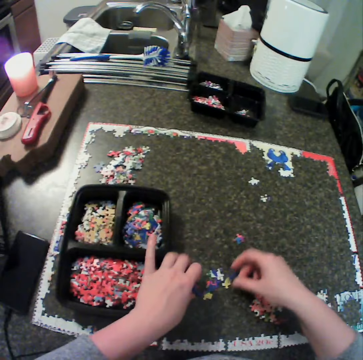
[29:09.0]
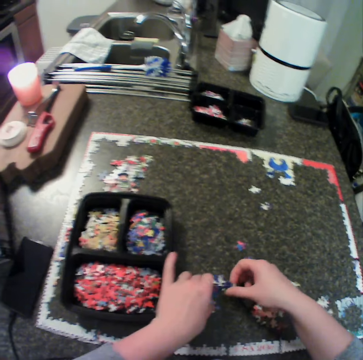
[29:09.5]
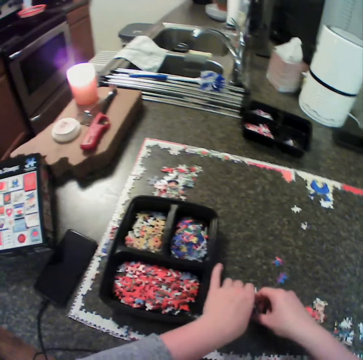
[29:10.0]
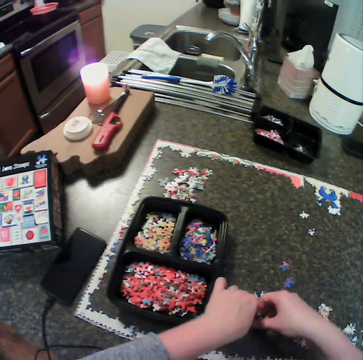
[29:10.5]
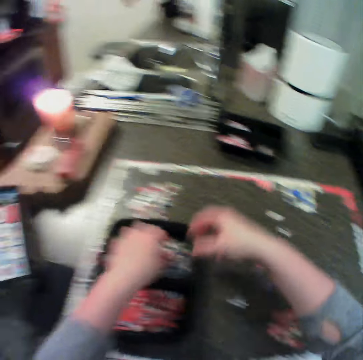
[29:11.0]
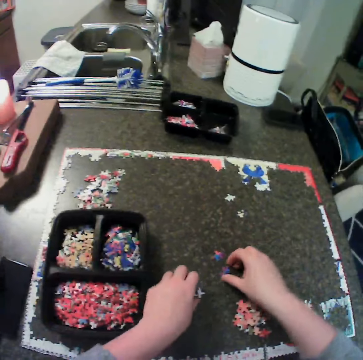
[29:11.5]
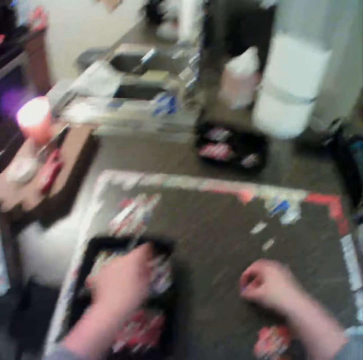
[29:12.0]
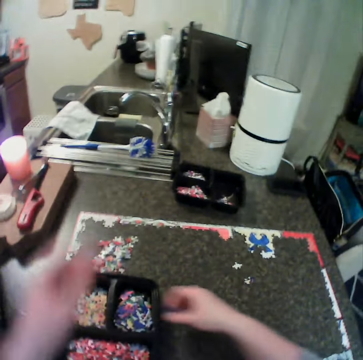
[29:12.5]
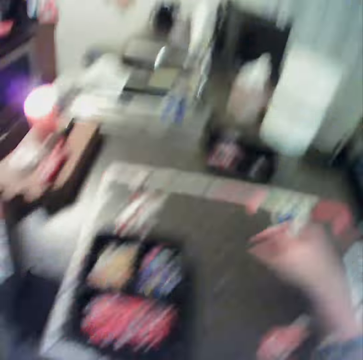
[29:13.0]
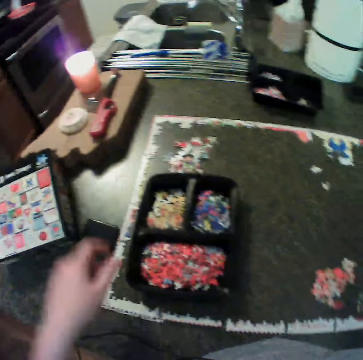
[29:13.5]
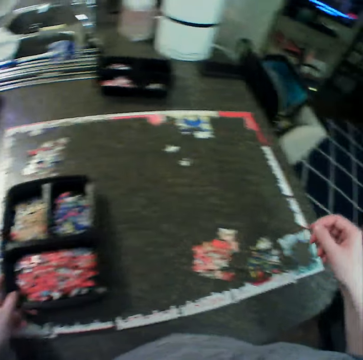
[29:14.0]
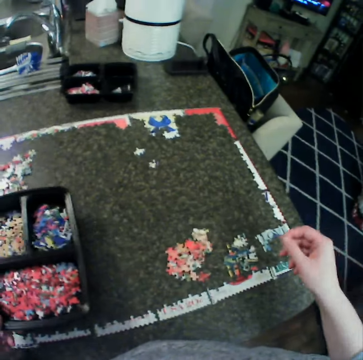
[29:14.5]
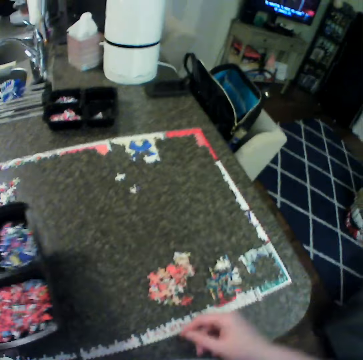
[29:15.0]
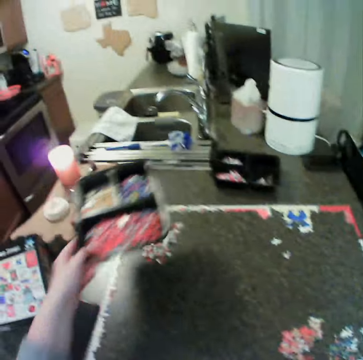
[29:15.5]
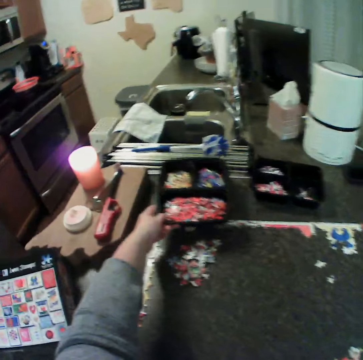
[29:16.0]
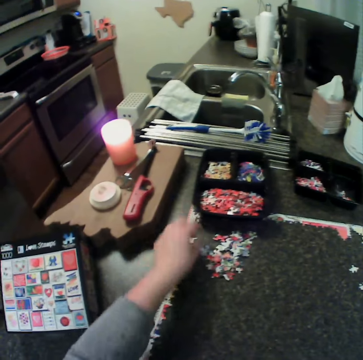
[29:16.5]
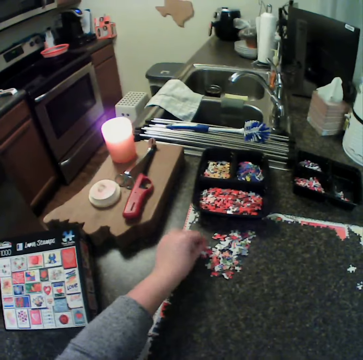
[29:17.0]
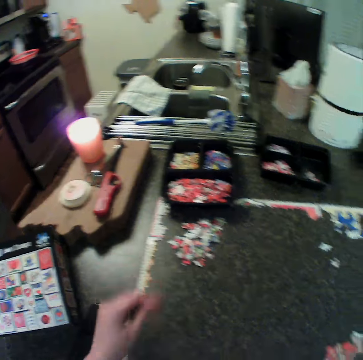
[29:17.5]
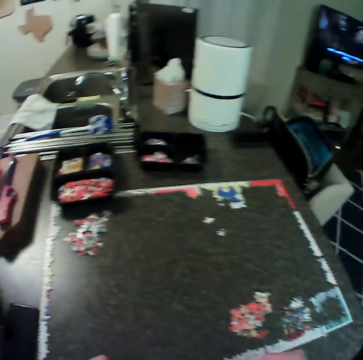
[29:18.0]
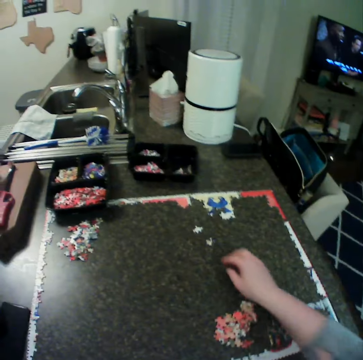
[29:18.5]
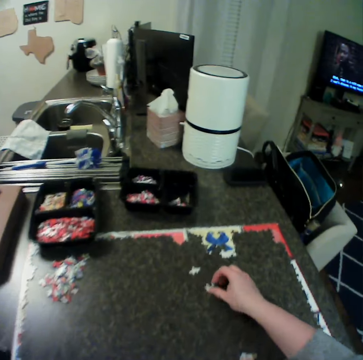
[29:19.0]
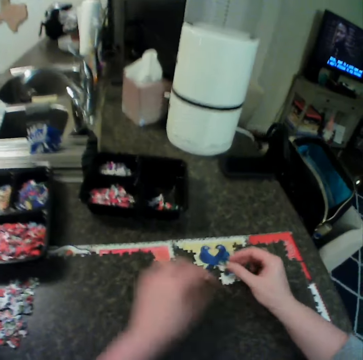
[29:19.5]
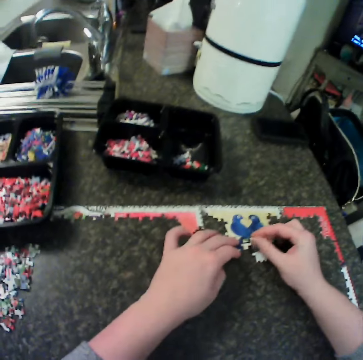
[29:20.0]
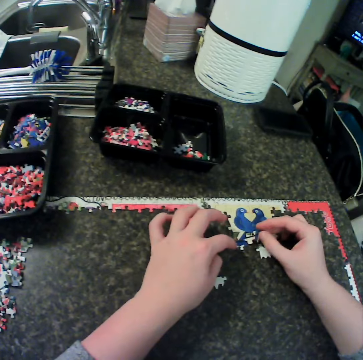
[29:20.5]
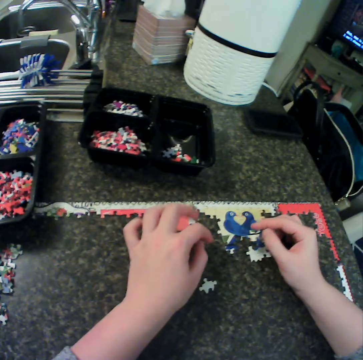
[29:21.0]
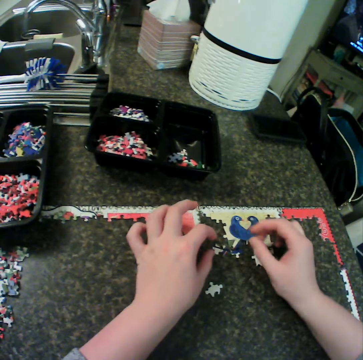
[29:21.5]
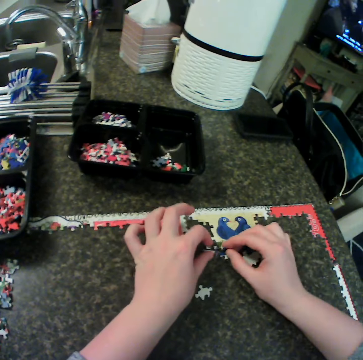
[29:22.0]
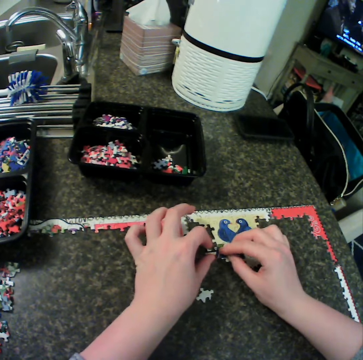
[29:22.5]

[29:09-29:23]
The camera wearer picks pieces of jigsaw puzzle on the table. They put pieces of jigsaw puzzle in a puzzle box. They pick pieces of jigsaw puzzle on the table. They put pieces of jigsaw puzzle in the box. They fix the camera. They look around. They lift the box upwards. They carry the box. They put the box on the table. They hold pieces of jigsaw puzzle on the table. They move around. They carry another piece of puzzle. They pick a piece of jigsaw puzzle on the table. They place the puzzle on the board. They fix a piece of jigsaw puzzle on the table.

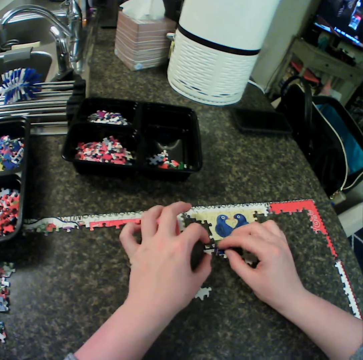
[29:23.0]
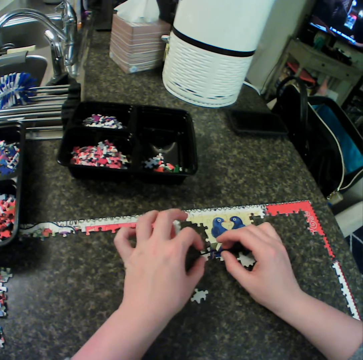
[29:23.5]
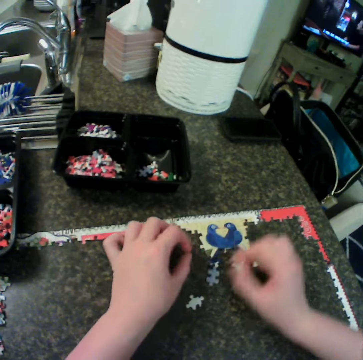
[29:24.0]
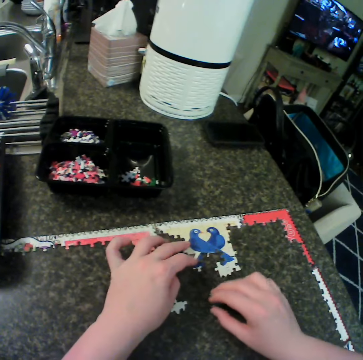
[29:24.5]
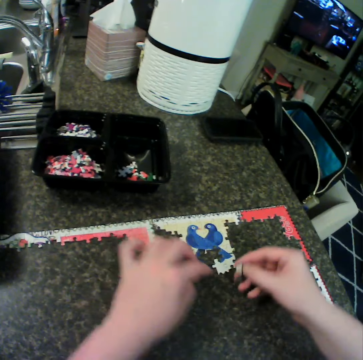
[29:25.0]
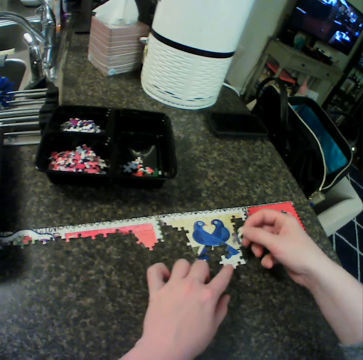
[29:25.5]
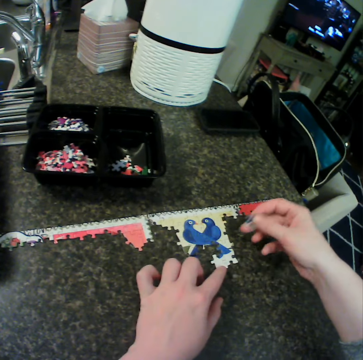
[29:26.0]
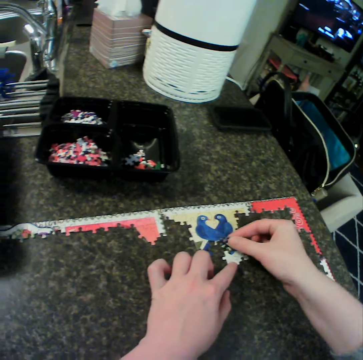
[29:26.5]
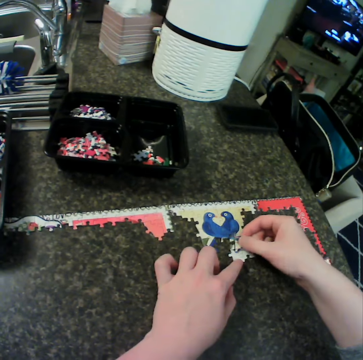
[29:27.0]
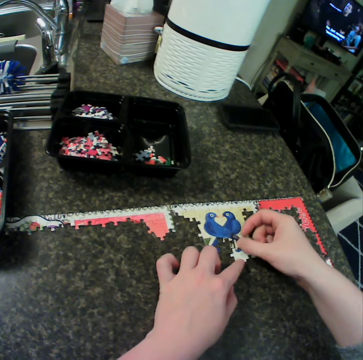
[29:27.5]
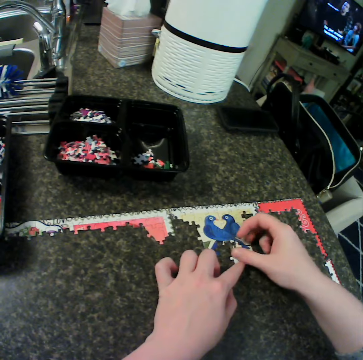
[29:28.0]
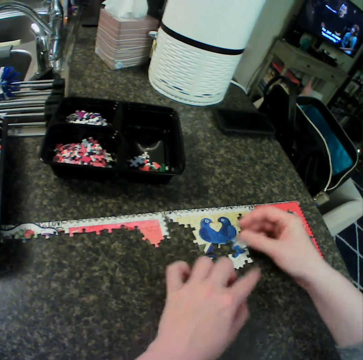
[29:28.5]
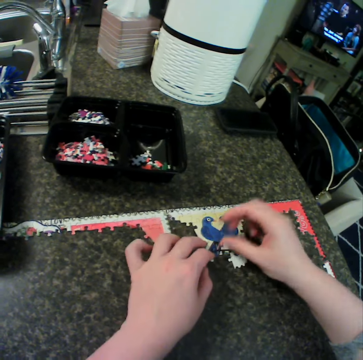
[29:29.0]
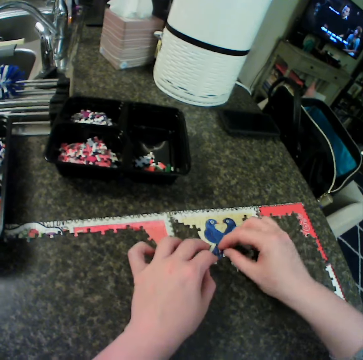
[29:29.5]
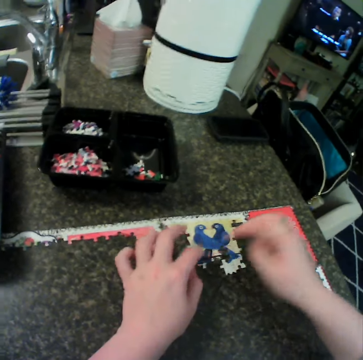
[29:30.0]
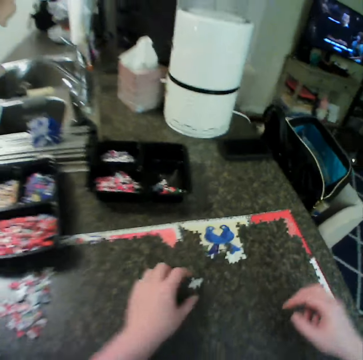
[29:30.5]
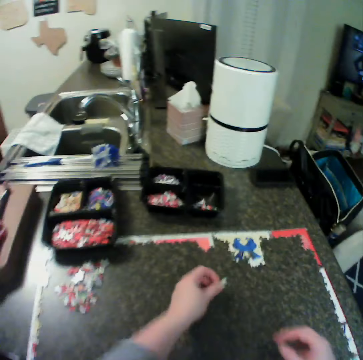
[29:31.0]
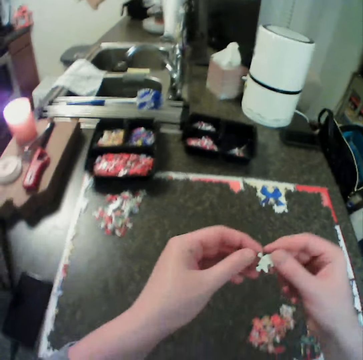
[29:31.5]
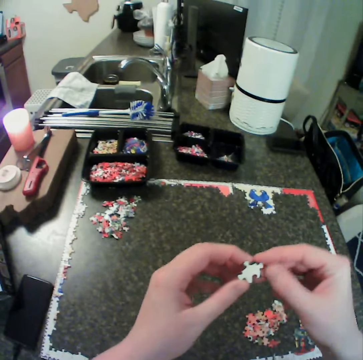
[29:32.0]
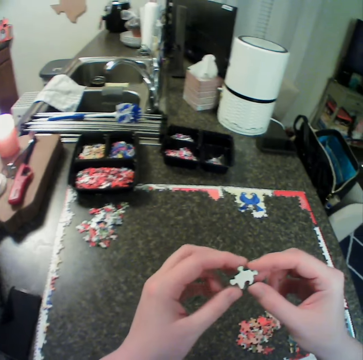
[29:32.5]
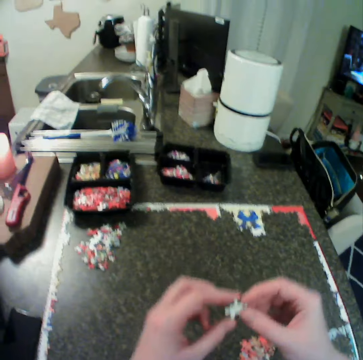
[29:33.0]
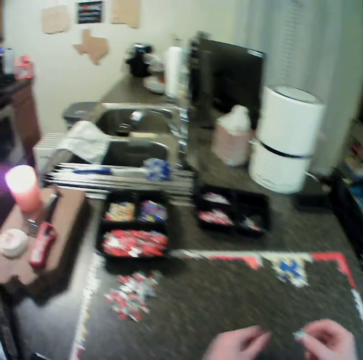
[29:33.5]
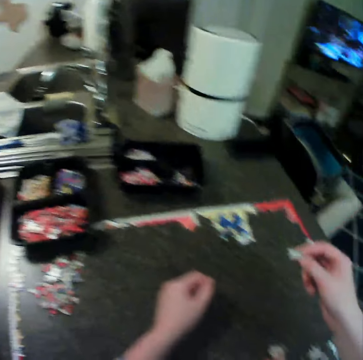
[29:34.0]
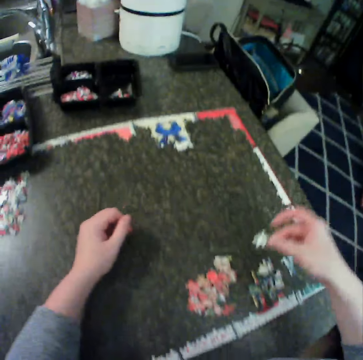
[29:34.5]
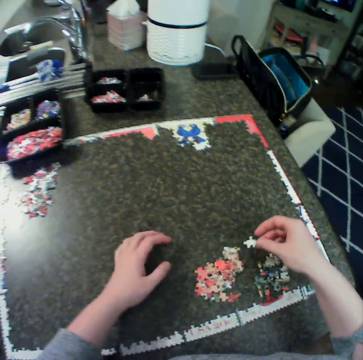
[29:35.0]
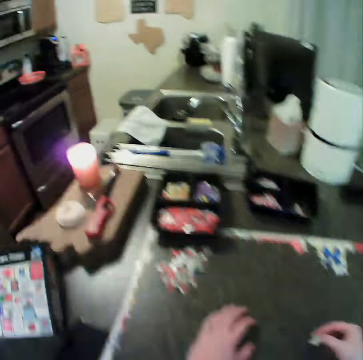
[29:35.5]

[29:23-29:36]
The camera wearer moves a piece of jigsaw puzzle on the table. They fix a piece of jigsaw puzzle on the table. They move around. They carry another piece of puzzle. They pick up a piece of jigsaw puzzle on the table. They look at the piece of jigsaw puzzle. They move around.

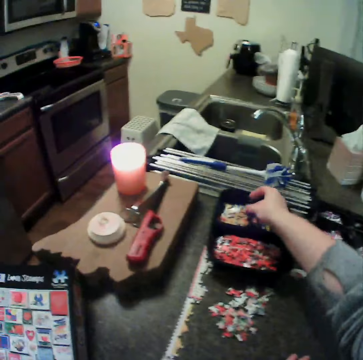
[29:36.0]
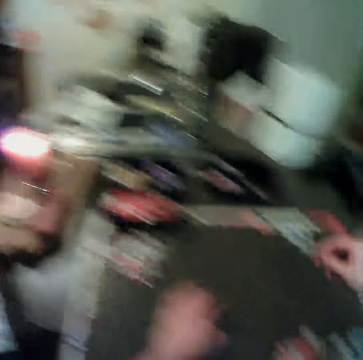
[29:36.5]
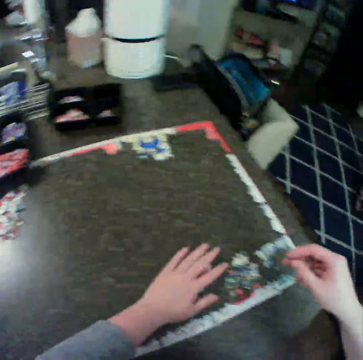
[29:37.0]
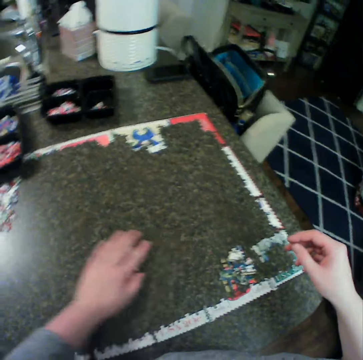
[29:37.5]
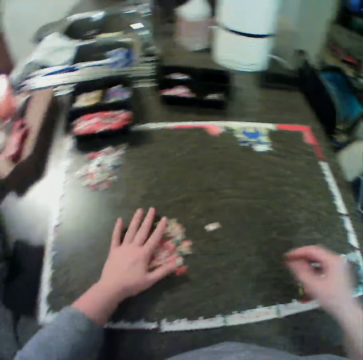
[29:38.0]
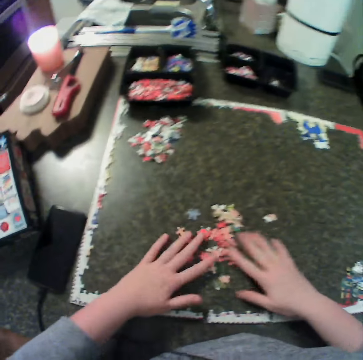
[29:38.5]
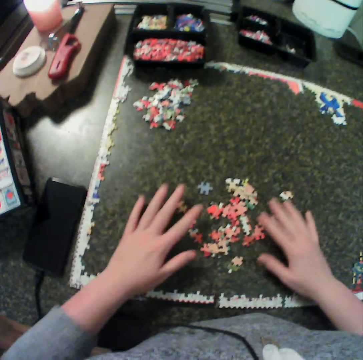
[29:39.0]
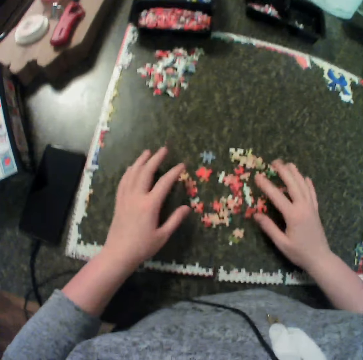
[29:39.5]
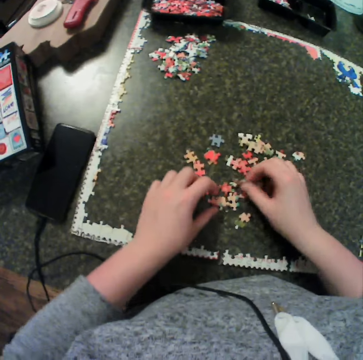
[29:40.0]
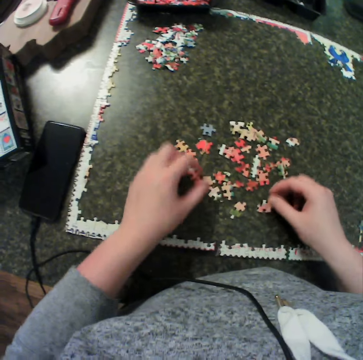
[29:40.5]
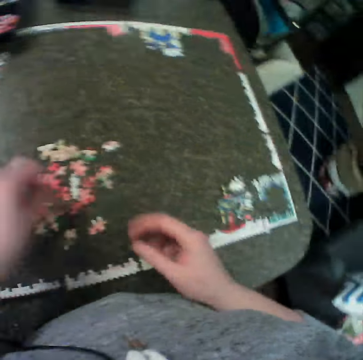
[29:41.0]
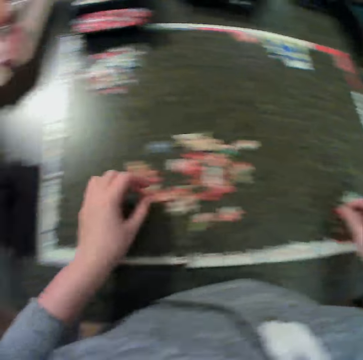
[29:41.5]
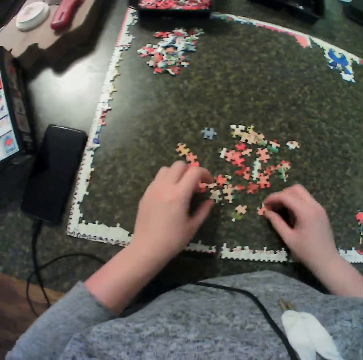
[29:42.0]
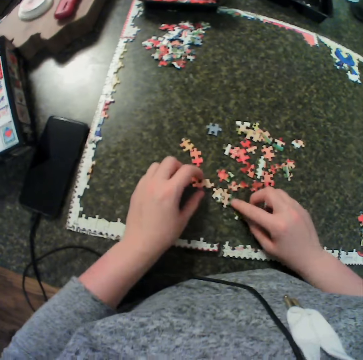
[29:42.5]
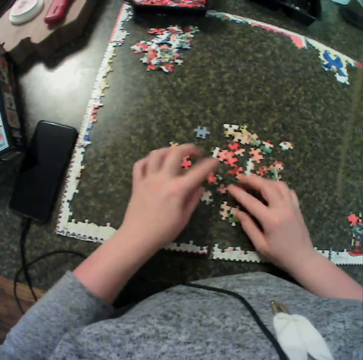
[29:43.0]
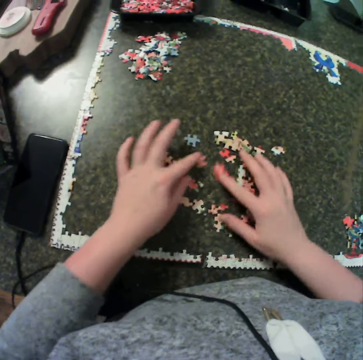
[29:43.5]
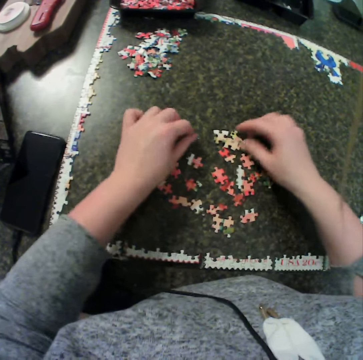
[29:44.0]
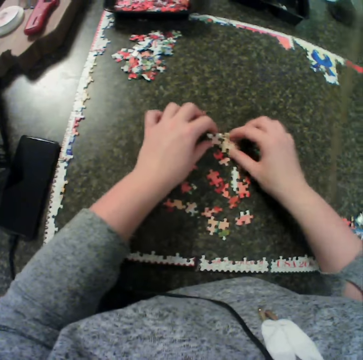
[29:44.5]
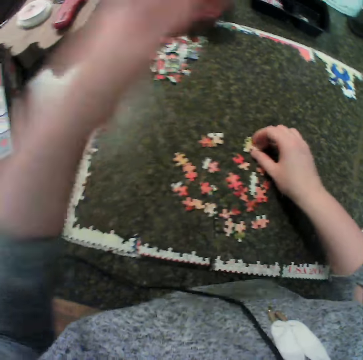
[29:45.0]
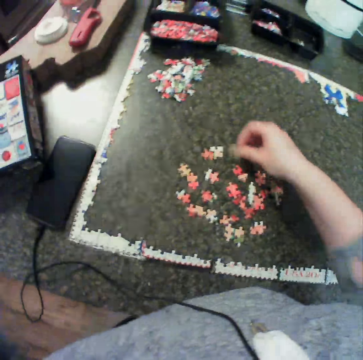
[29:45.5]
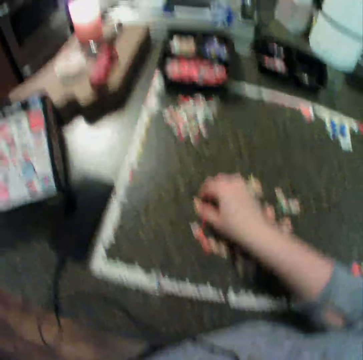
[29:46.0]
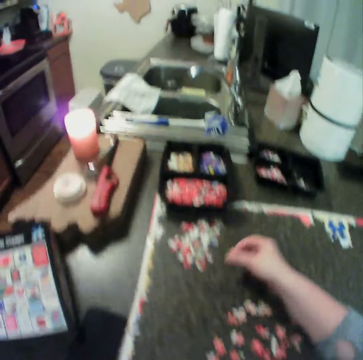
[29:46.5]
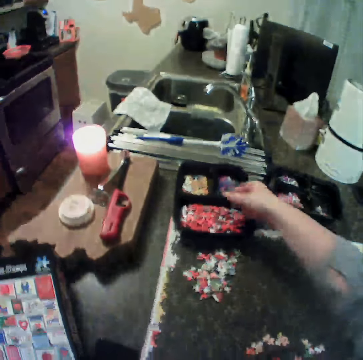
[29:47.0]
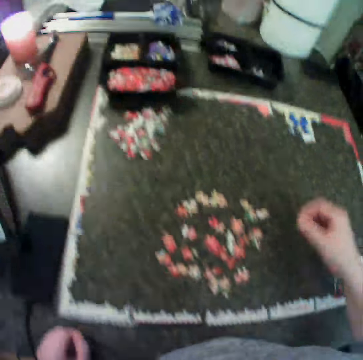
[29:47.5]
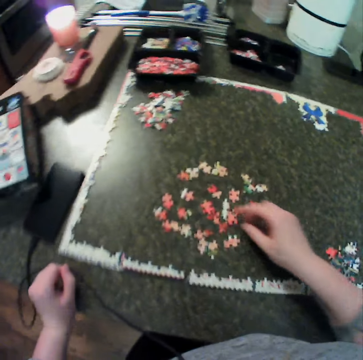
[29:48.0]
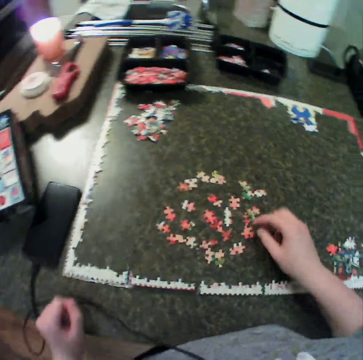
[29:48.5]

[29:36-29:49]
The camera wearer puts a piece of jigsaw puzzle in a box. They move around. They move pieces of jigsaw puzzle on the table. They spread pieces of jigsaw puzzle on the table. They look around. They spread pieces of jigsaw puzzle on the table. They move a hand upwards. They spread a piece of jigsaw puzzle on the table. They put a piece of jigsaw puzzle in the box. They move around. They hold a piece of jigsaw puzzle on the table.
